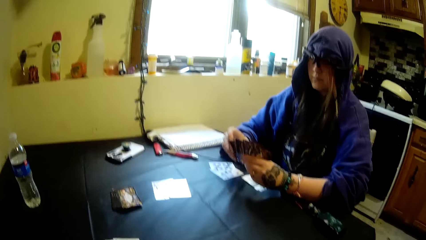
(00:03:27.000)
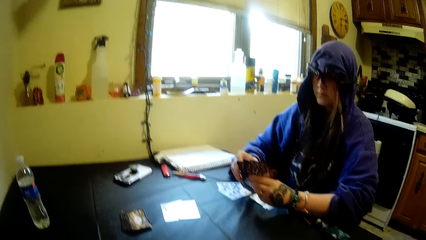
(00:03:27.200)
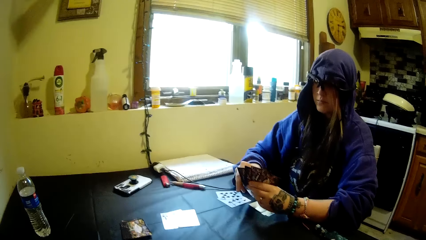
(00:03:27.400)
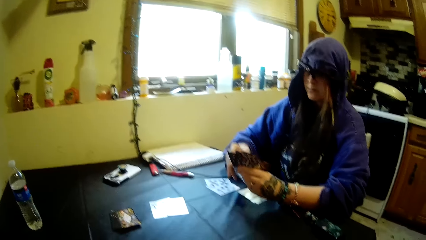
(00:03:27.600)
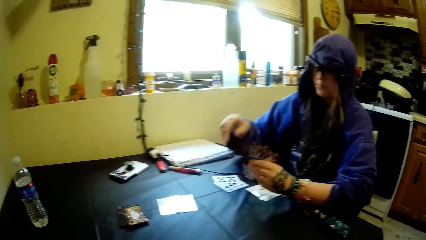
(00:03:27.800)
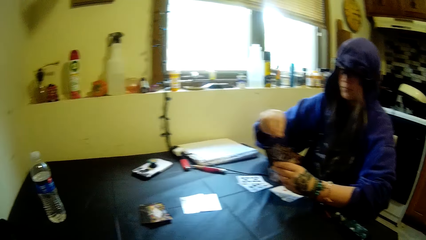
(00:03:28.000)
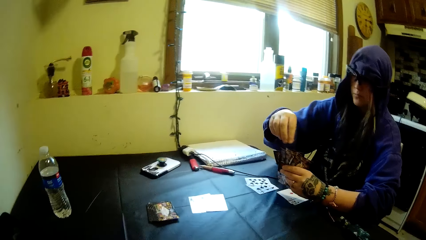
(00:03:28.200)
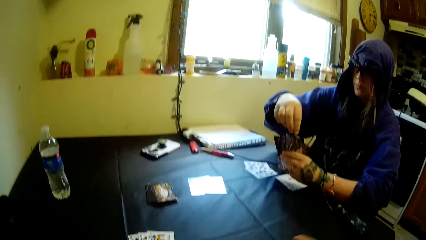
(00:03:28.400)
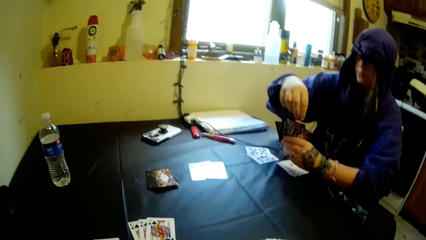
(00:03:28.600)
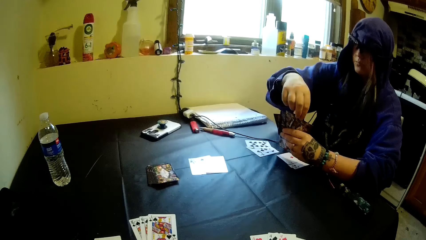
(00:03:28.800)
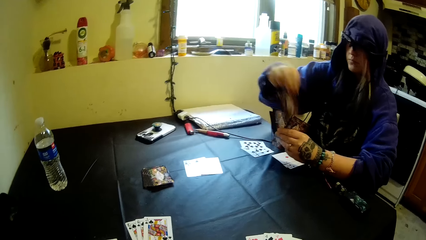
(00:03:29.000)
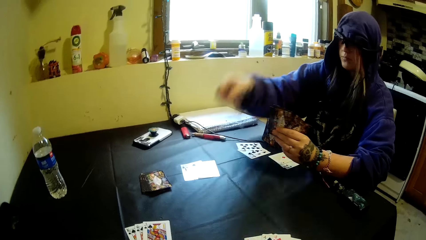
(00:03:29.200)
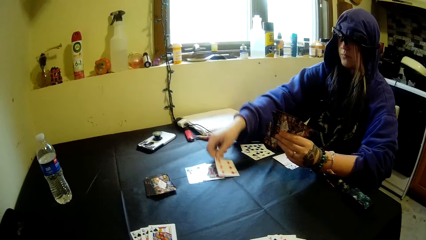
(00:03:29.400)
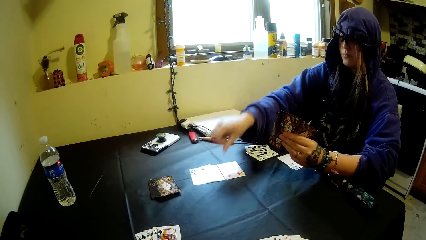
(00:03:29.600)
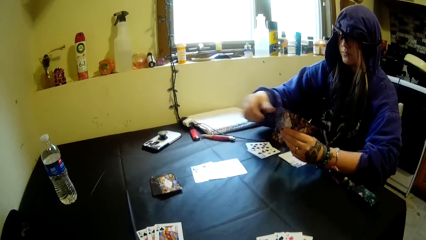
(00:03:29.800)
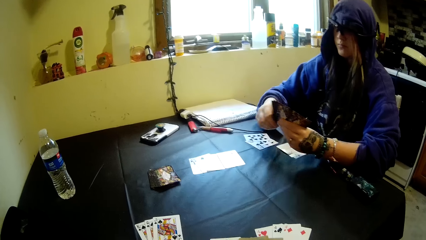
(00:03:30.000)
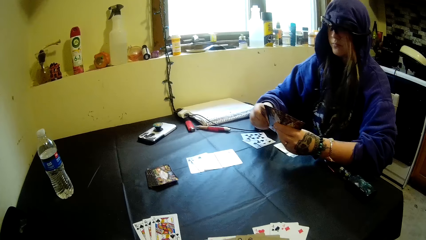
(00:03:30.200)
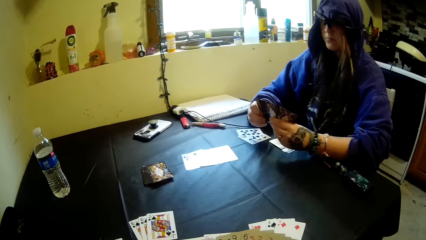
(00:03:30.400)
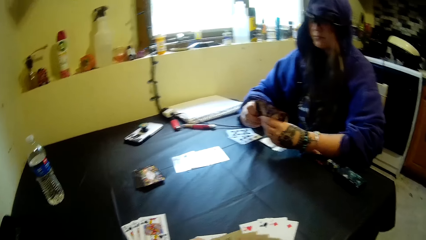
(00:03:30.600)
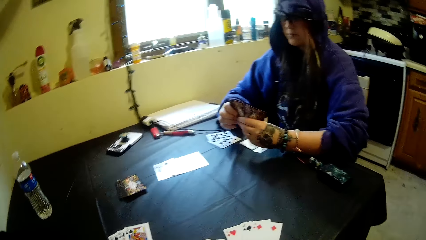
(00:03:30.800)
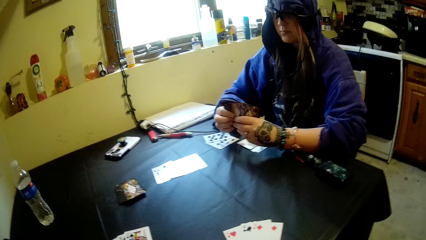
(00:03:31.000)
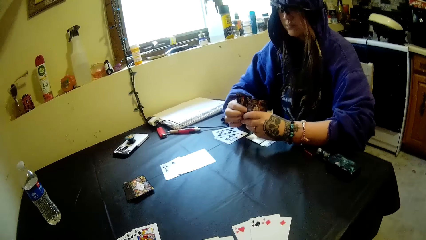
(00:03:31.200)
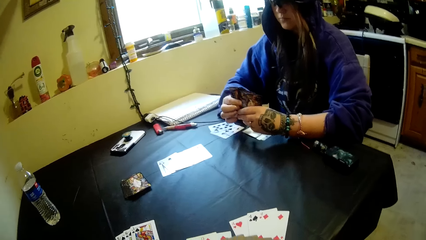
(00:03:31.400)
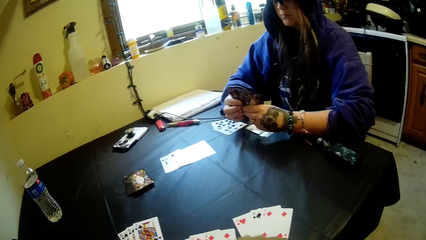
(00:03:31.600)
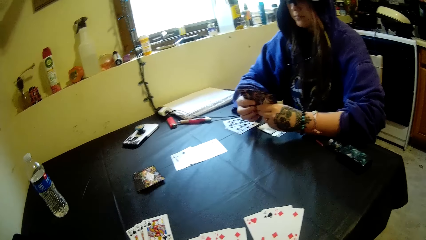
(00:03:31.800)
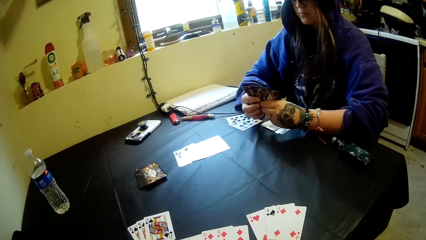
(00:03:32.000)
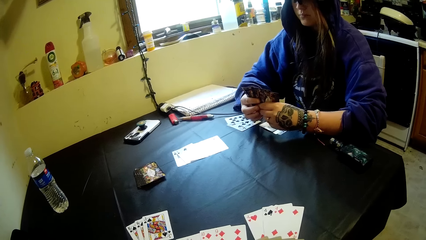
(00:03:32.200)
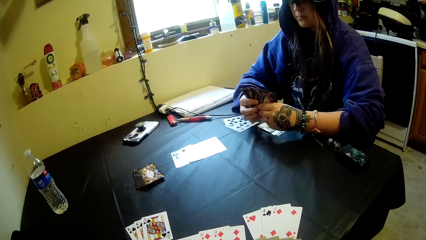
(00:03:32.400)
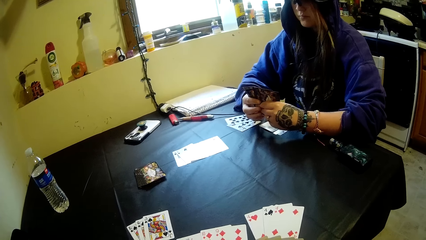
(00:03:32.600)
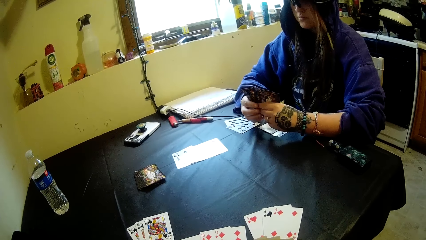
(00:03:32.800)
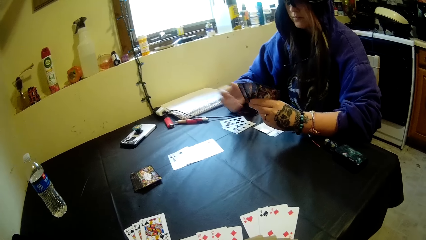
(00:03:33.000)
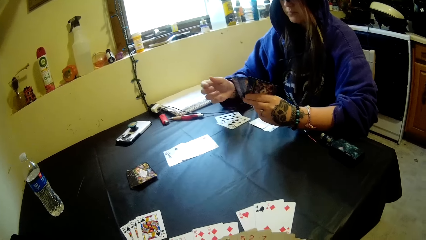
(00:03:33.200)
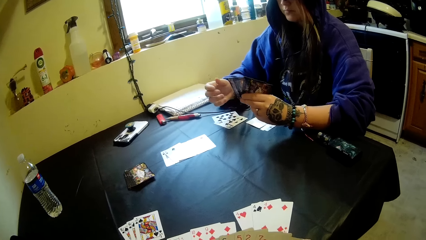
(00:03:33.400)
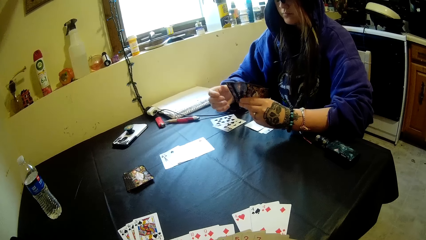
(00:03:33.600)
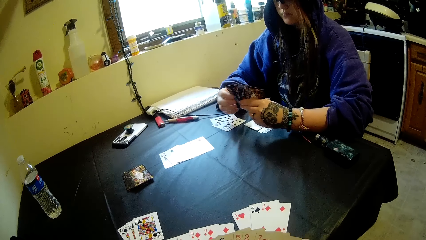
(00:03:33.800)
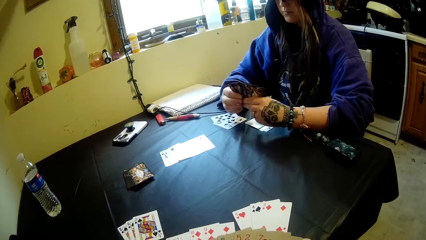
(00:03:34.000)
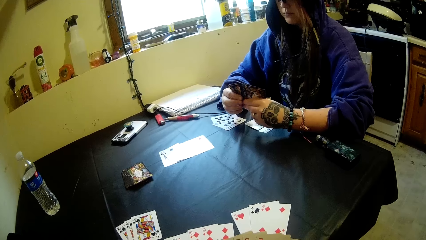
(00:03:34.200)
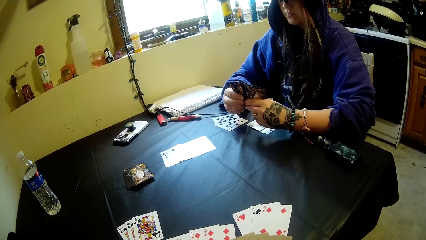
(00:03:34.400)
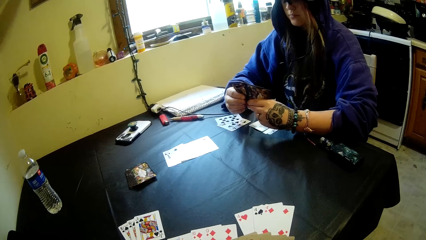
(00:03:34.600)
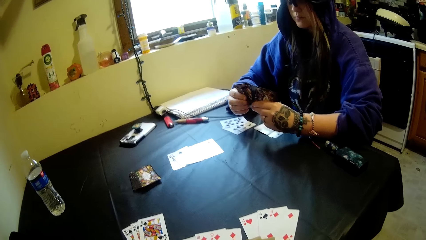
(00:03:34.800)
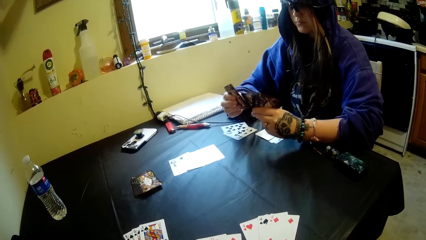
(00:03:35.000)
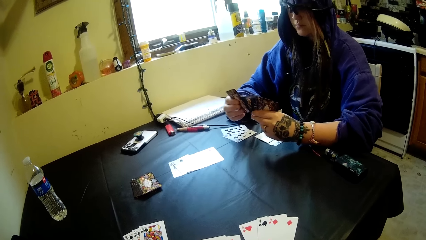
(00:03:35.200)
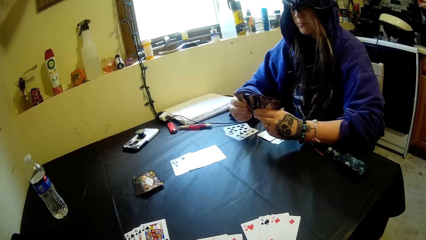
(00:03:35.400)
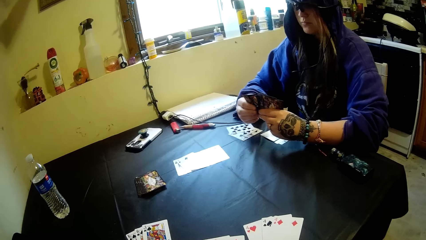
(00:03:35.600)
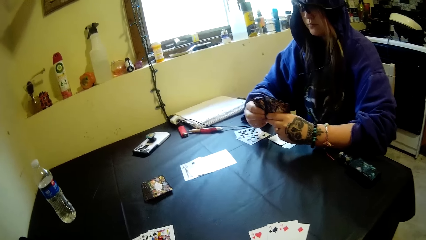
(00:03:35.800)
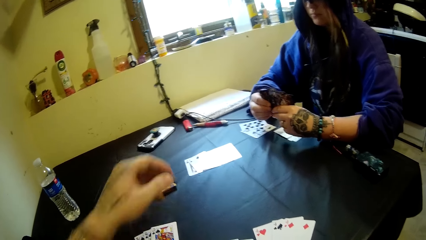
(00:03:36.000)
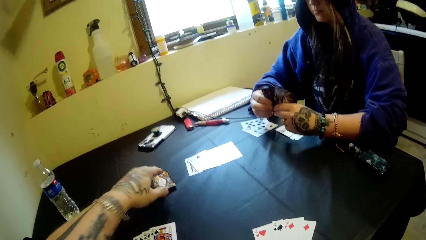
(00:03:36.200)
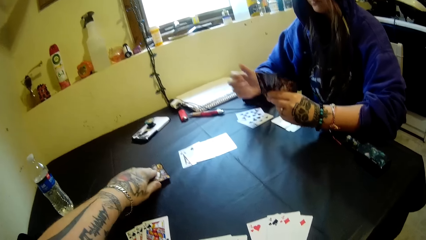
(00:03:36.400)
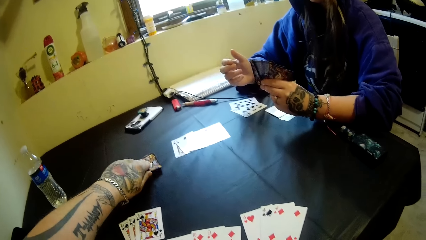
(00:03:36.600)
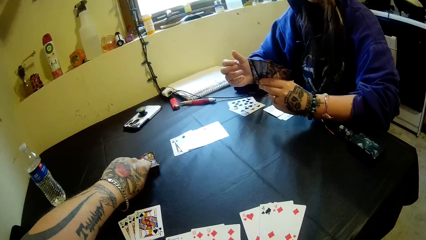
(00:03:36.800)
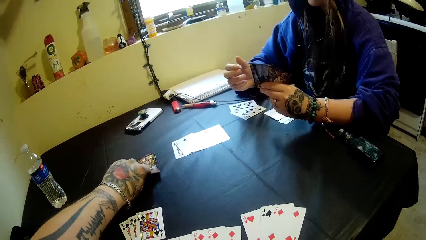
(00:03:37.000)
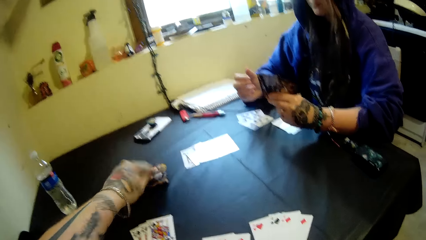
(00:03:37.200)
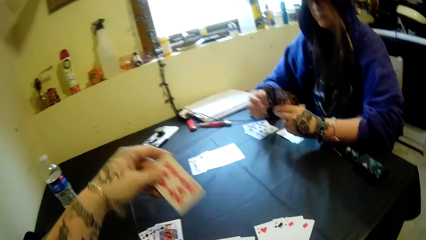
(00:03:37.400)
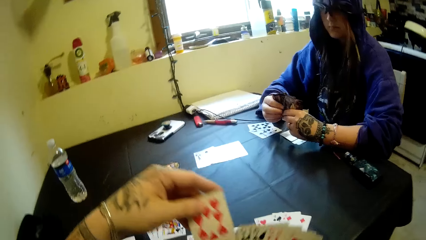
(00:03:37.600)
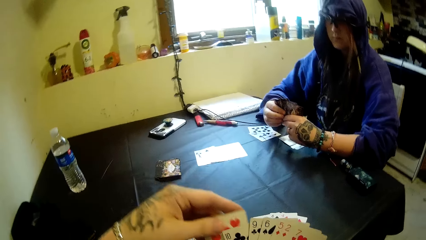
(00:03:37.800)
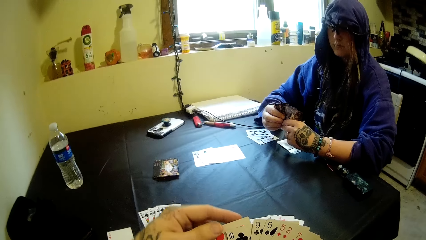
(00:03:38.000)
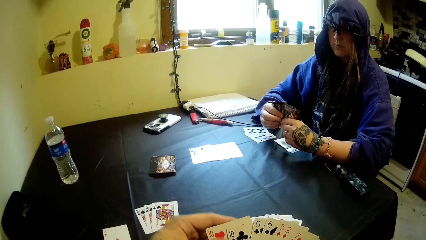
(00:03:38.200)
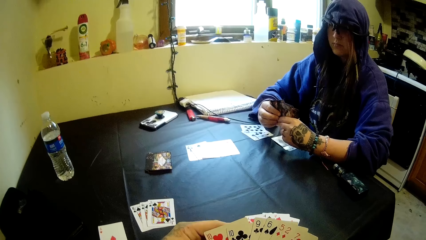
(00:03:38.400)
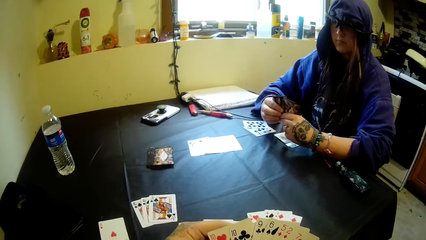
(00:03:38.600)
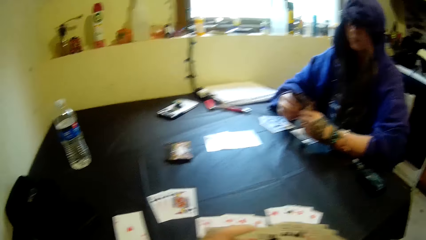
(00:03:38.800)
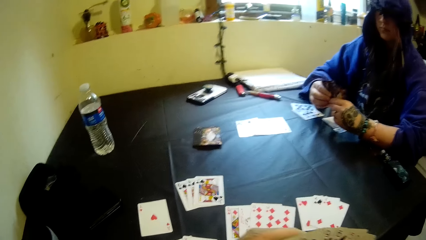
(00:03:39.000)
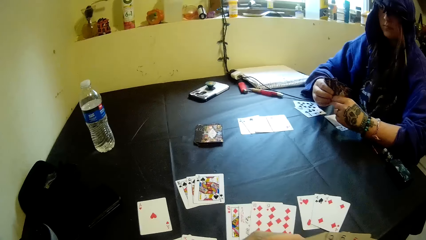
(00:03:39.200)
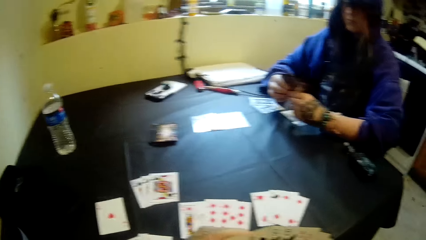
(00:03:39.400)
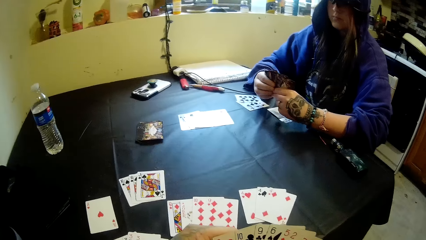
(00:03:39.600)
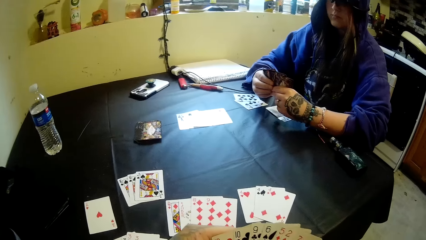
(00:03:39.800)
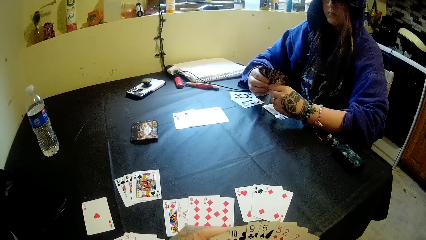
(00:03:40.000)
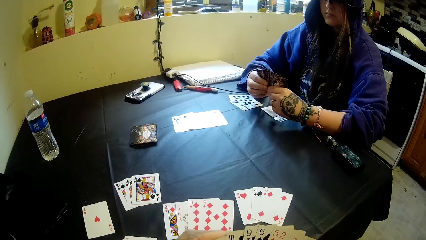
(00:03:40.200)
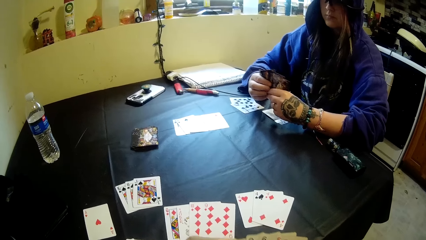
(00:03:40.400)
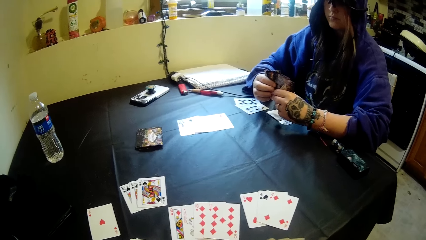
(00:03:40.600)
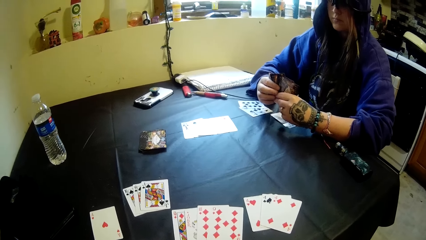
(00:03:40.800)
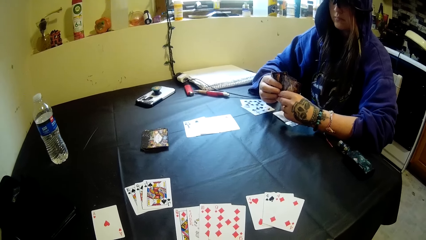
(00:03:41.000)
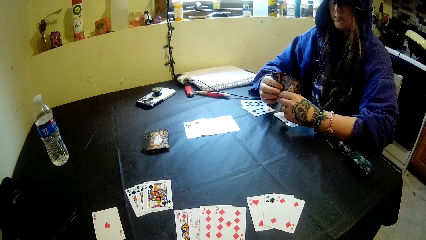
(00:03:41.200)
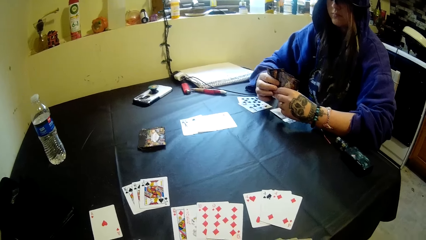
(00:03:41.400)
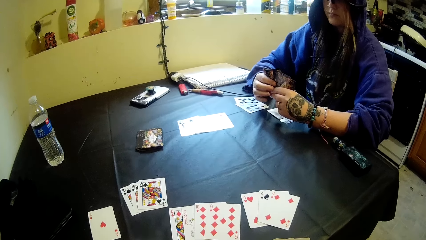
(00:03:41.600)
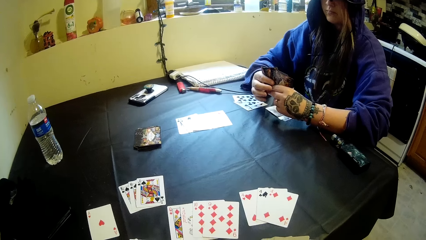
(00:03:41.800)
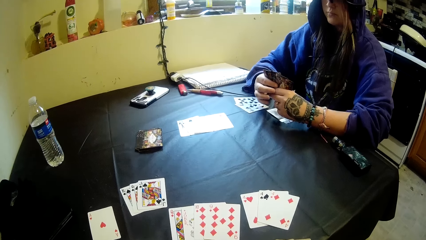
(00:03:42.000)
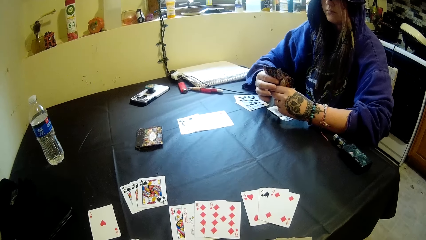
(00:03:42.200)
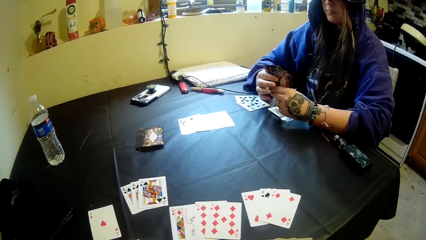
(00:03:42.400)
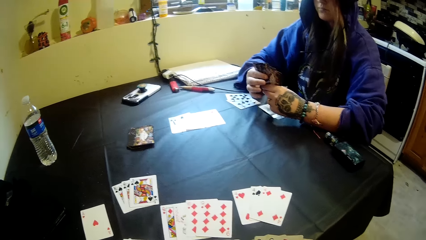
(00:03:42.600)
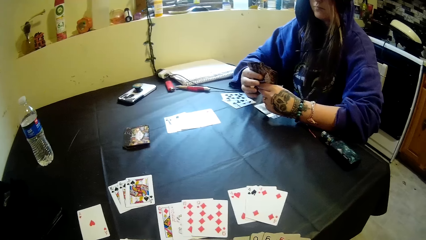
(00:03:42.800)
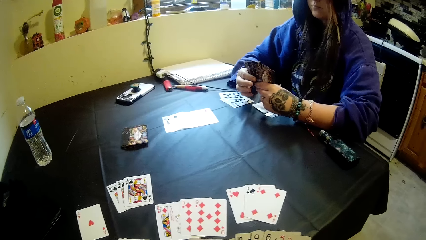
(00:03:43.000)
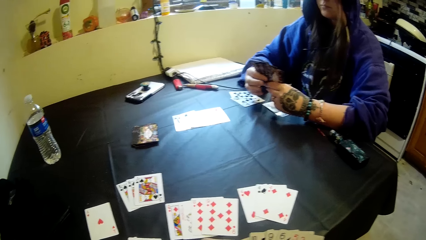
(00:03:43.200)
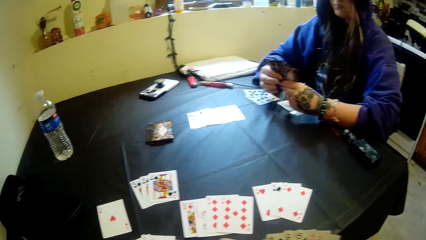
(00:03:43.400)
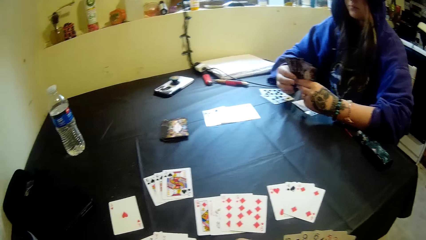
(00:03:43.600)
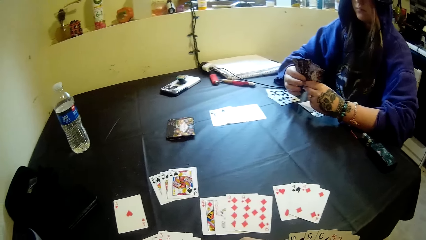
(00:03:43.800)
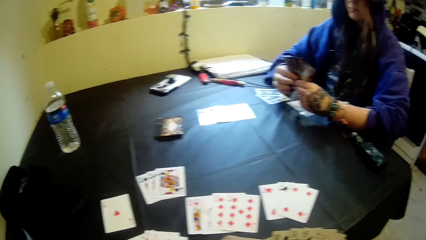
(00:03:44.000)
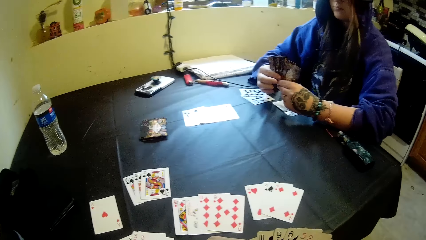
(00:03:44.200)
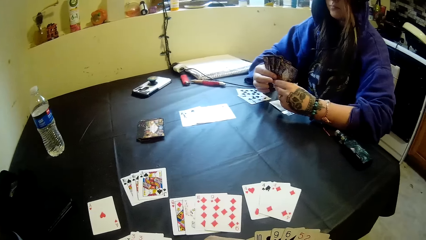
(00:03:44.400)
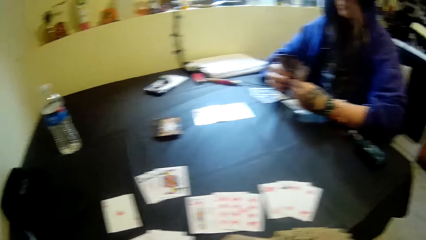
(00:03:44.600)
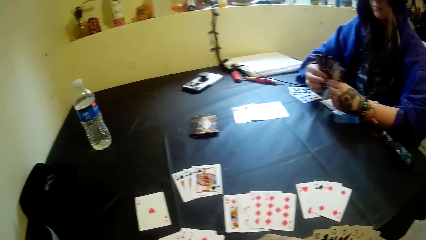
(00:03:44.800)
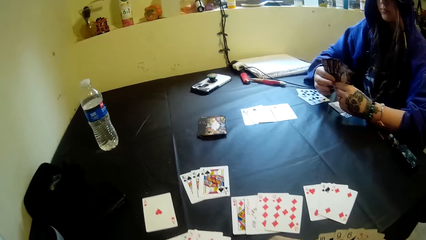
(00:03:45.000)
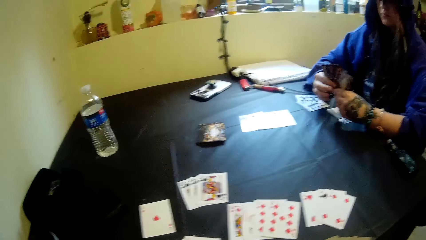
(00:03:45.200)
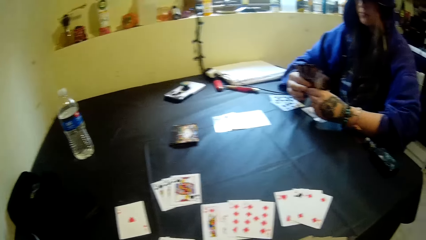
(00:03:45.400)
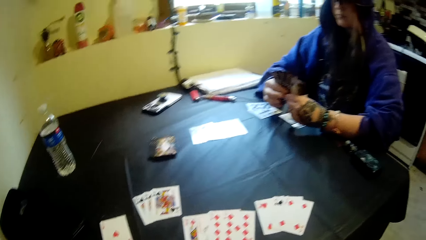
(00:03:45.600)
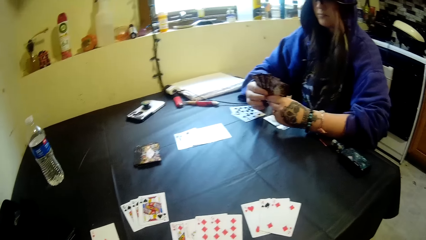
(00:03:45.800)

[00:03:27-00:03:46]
A woman drops a card on the table with her right hand. The camera wearer picks up a card from the deck of cards on the table with his left hand.
